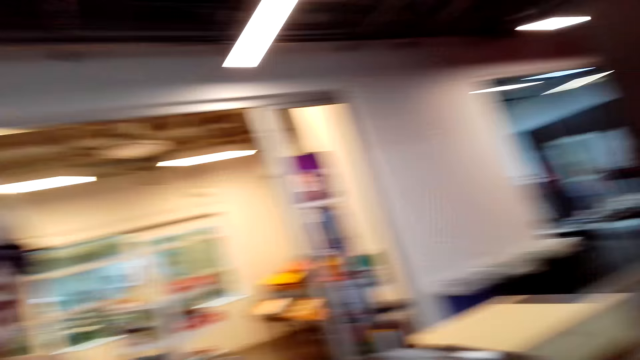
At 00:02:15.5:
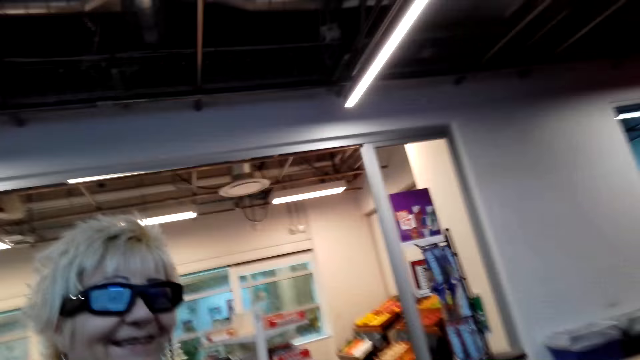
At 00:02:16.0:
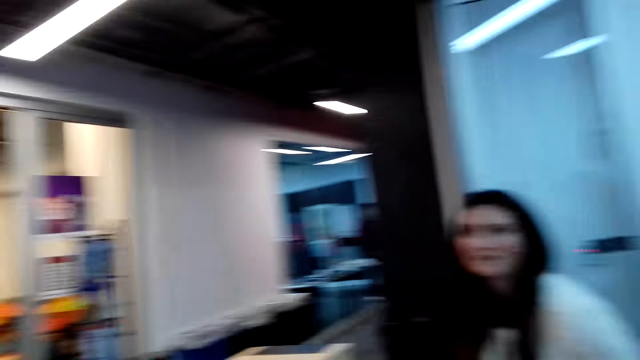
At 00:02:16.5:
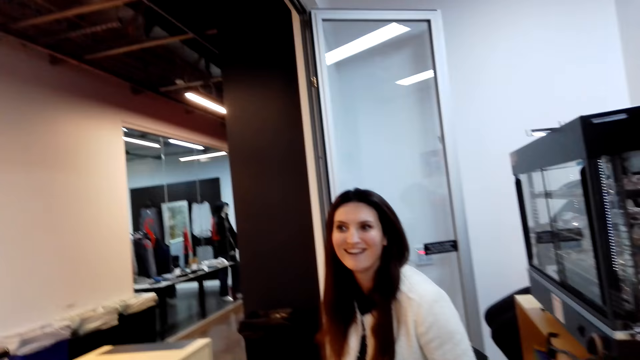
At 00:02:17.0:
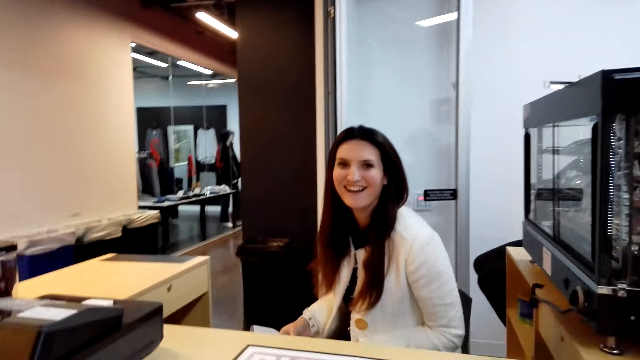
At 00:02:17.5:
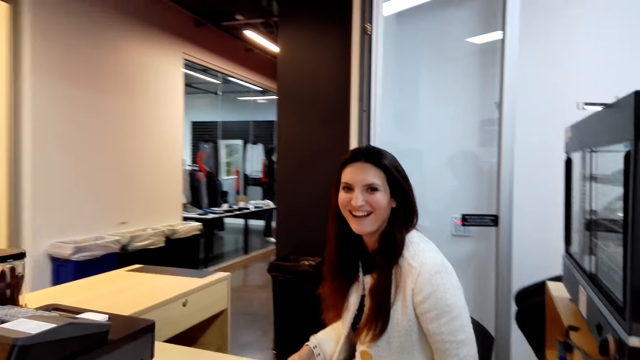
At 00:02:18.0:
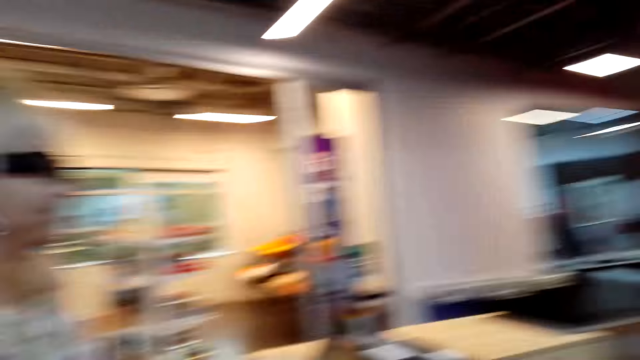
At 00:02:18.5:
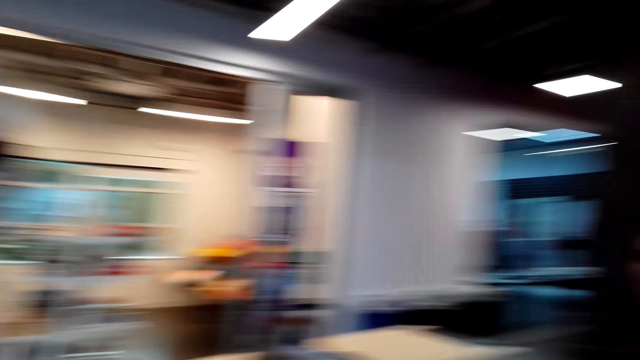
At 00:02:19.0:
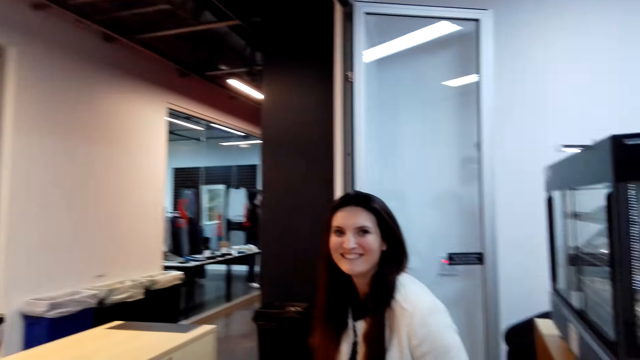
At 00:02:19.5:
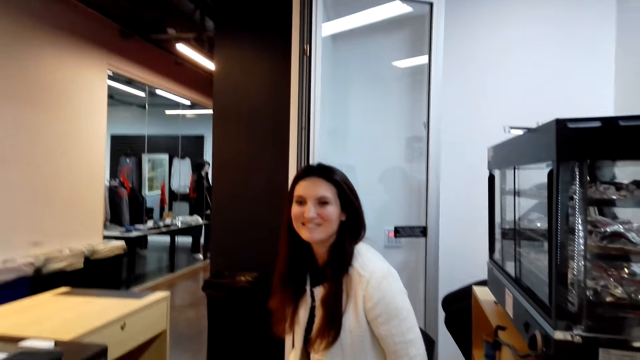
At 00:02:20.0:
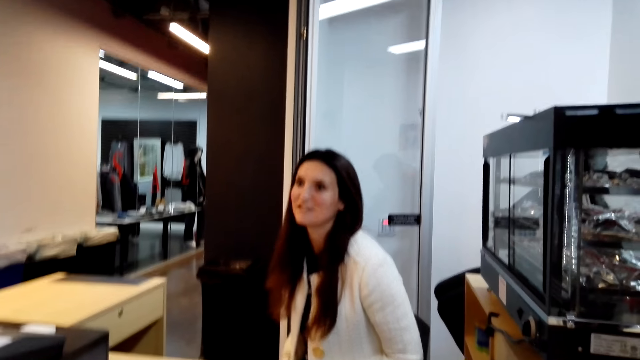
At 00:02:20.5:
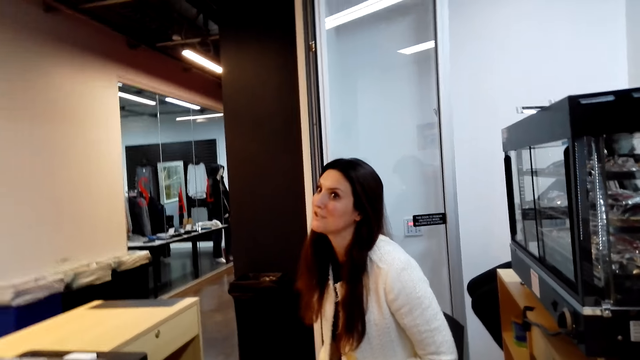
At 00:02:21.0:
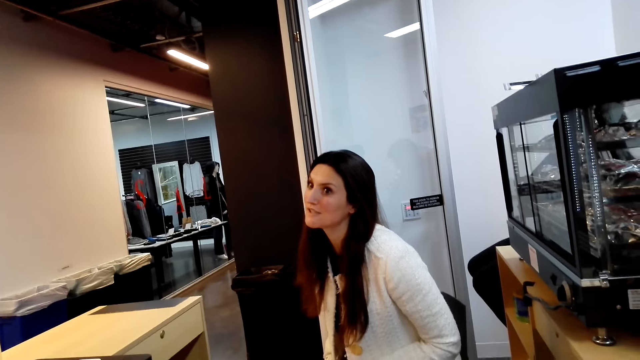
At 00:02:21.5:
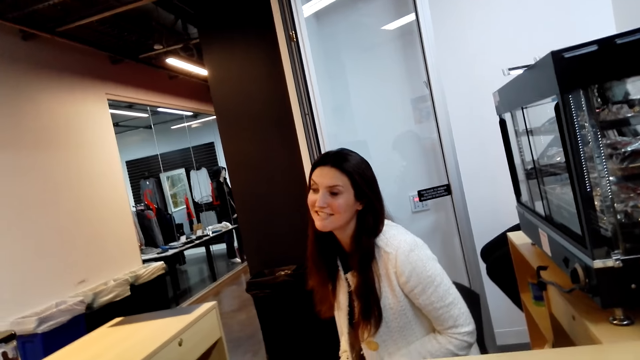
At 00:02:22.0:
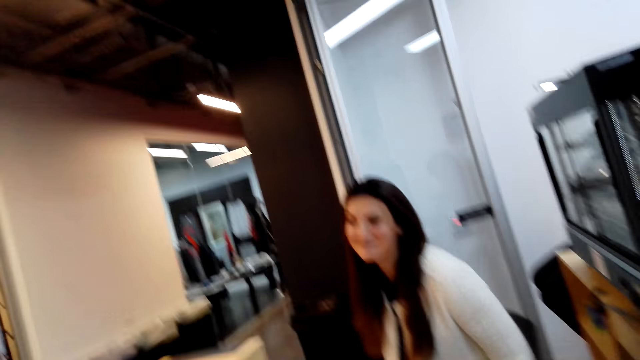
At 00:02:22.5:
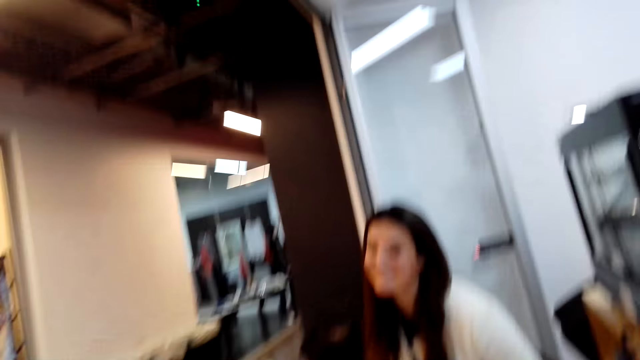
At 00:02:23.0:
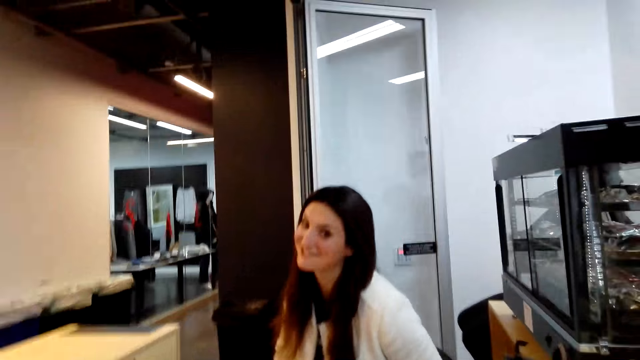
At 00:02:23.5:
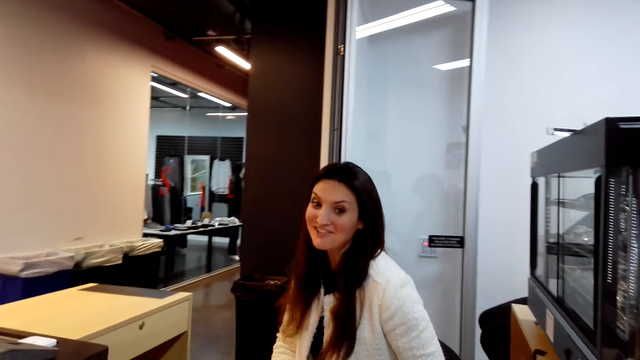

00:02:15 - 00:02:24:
The camera wearer looks at the woman. They look at the cashier.

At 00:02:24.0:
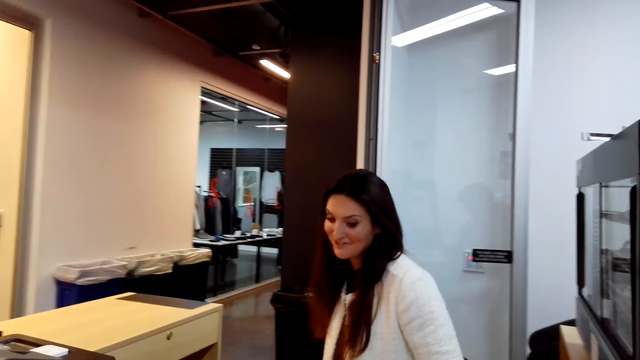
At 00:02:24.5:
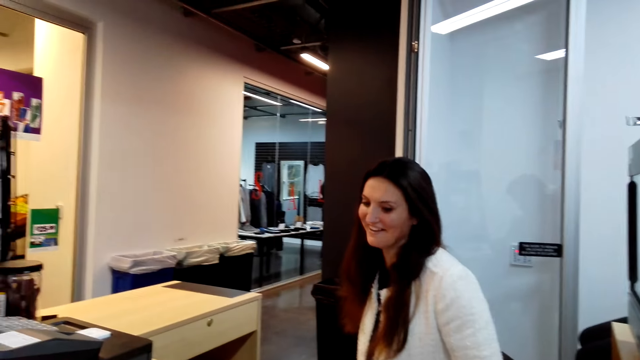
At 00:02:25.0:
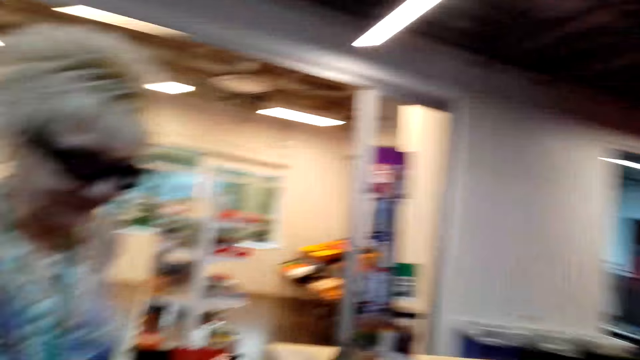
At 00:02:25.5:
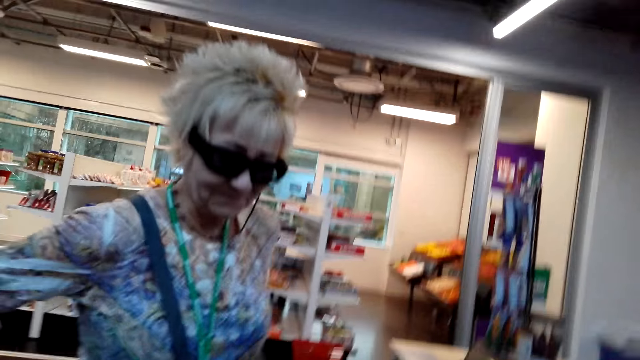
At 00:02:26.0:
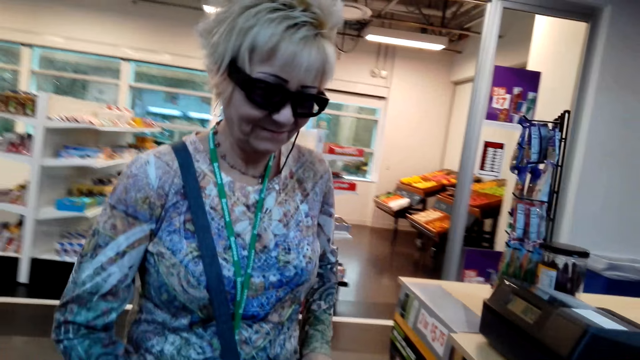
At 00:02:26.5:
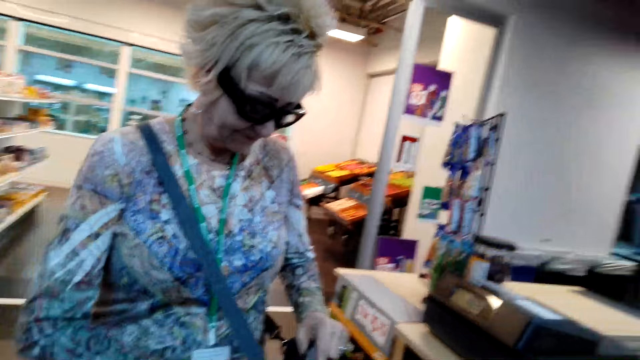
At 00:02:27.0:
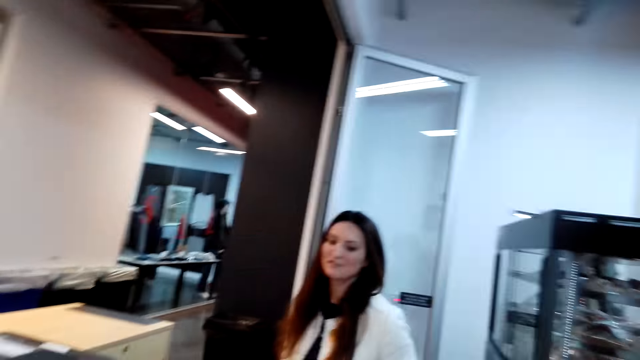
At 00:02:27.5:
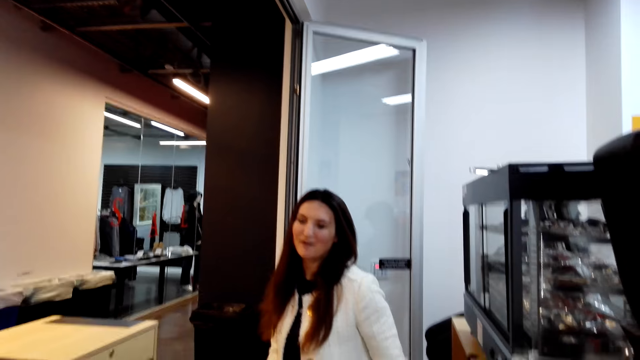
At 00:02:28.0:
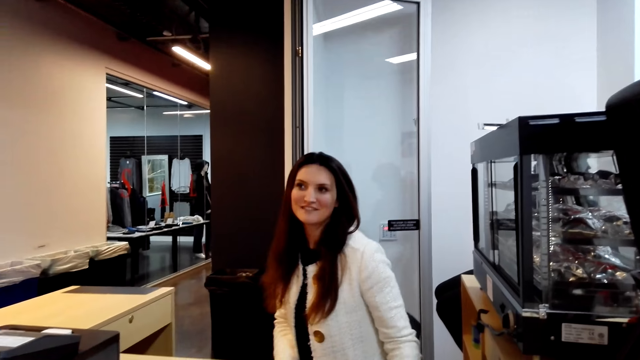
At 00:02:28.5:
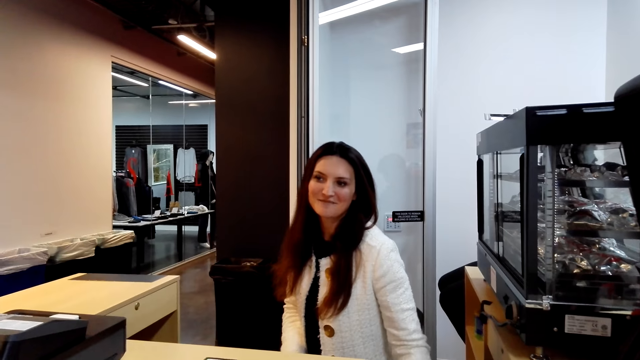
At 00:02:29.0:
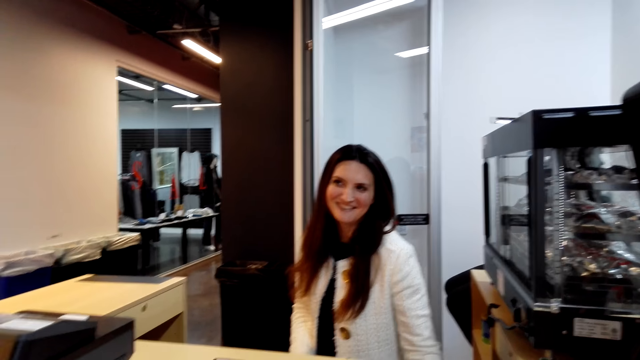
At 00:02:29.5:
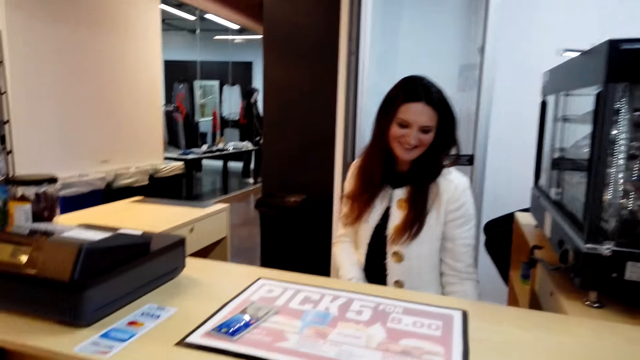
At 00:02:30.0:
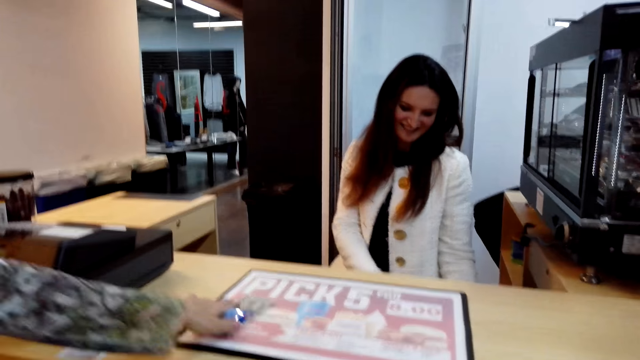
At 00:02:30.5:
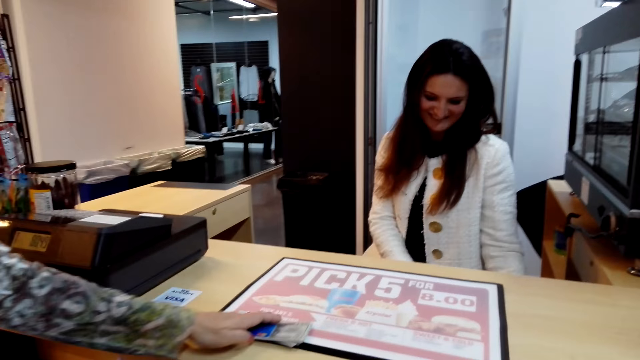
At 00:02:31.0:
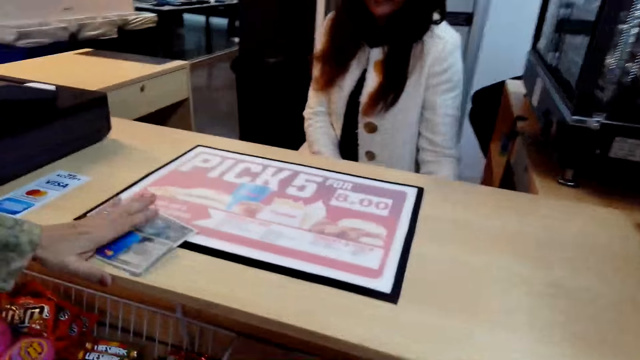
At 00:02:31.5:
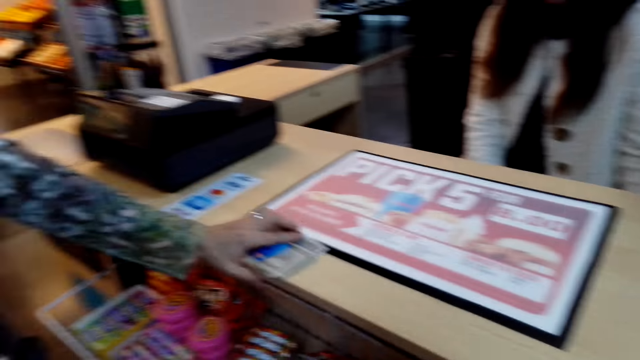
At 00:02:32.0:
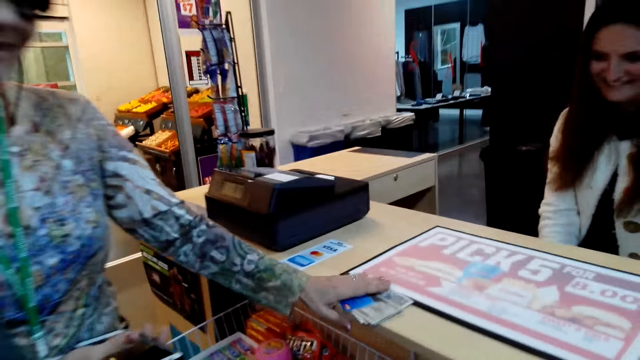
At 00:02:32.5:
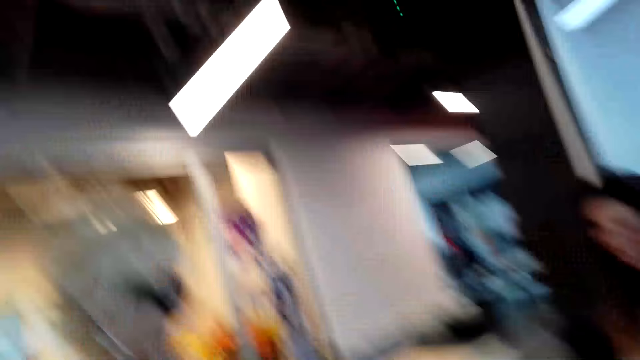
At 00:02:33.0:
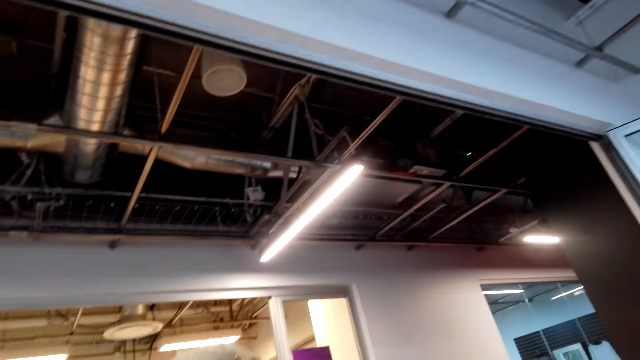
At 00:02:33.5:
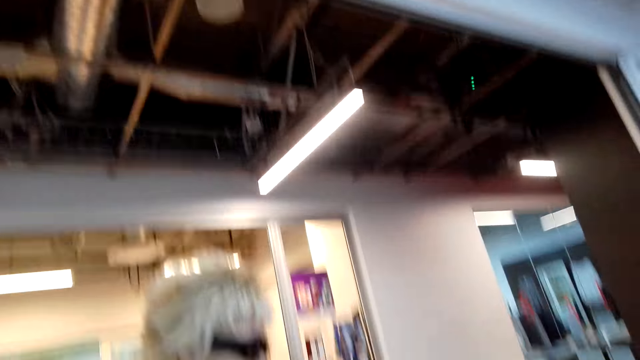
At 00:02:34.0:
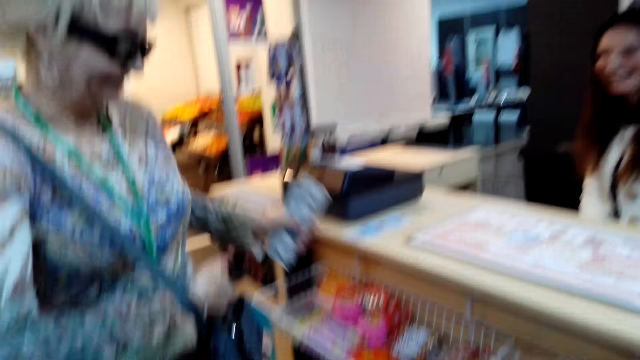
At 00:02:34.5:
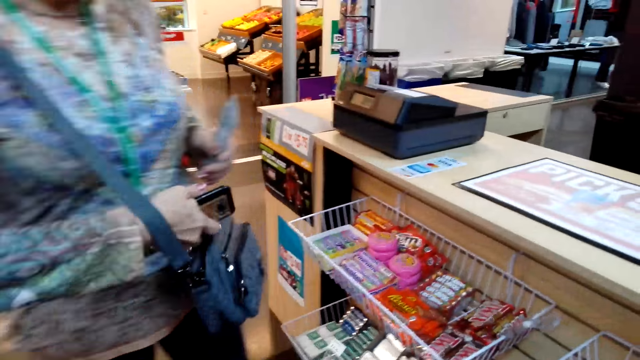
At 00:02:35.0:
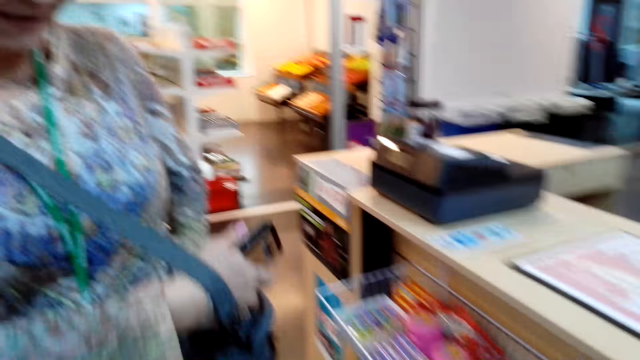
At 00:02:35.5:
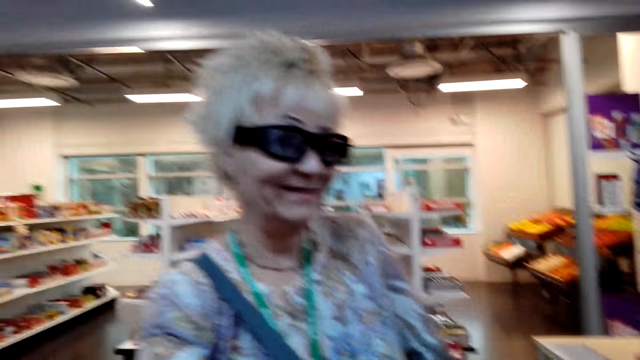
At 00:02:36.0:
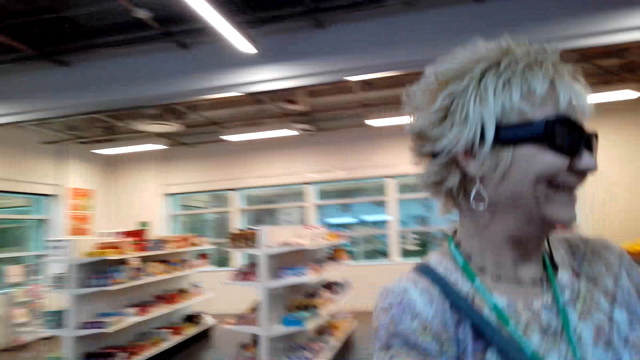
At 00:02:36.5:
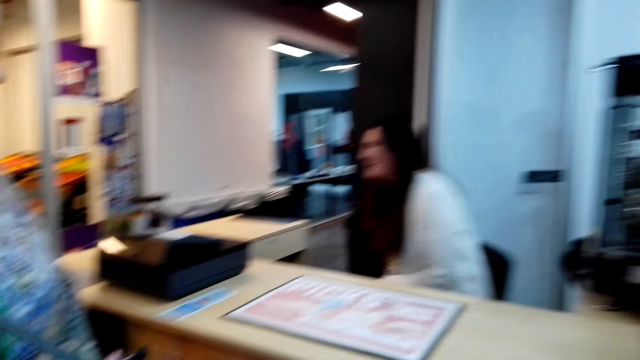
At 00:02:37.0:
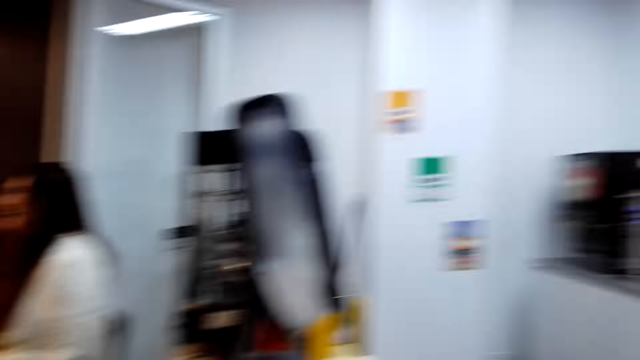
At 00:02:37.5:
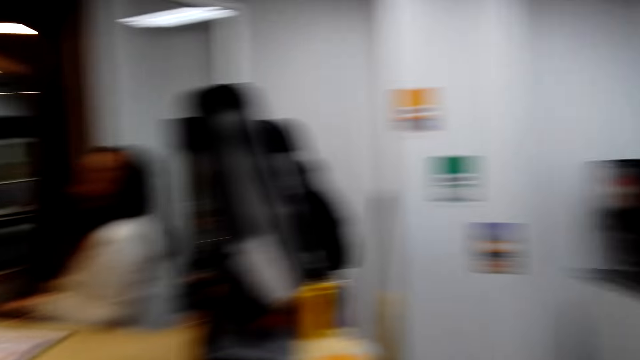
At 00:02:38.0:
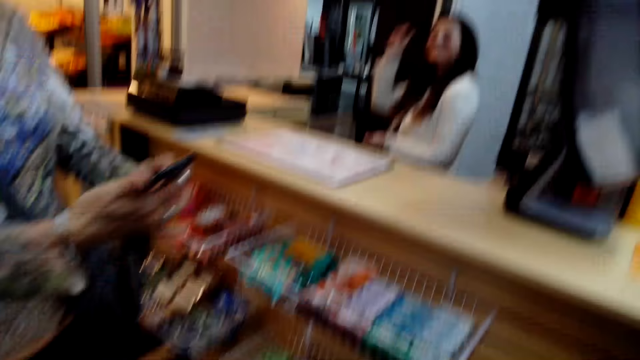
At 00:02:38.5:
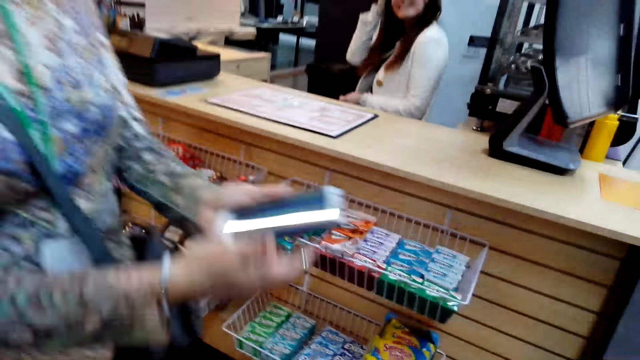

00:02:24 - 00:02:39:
The camera wearer looks at the woman. The woman holds her bag. The camera wearer looks at the cashier. The cashier talks. The woman collects money and food stuff on the counter. The woman moves the money. The camera wearer looks around. The woman puts the money in the bag and inserts the food stuff in her bag. The cashier stands. The camera wearer looks around.
